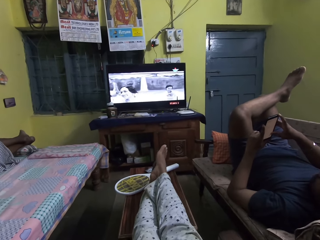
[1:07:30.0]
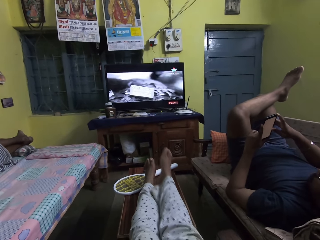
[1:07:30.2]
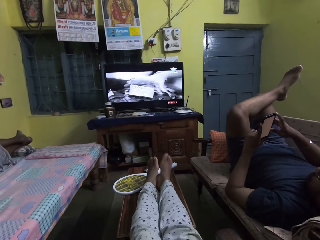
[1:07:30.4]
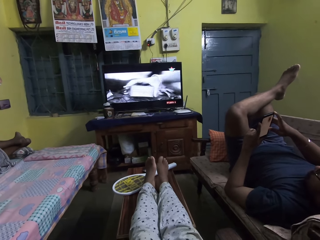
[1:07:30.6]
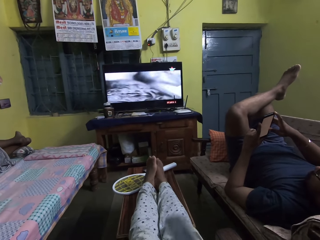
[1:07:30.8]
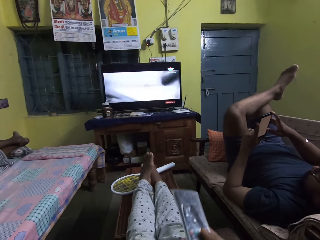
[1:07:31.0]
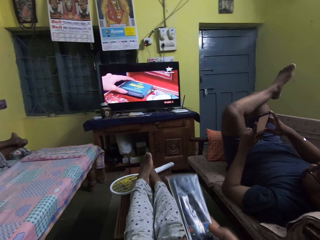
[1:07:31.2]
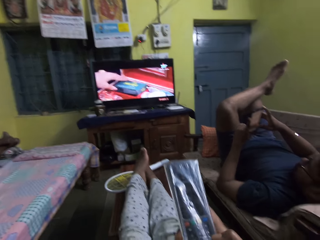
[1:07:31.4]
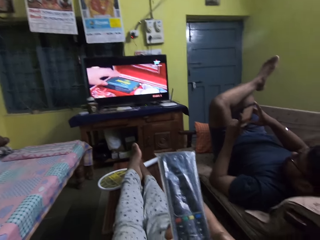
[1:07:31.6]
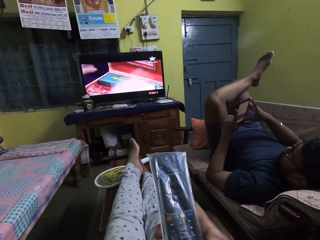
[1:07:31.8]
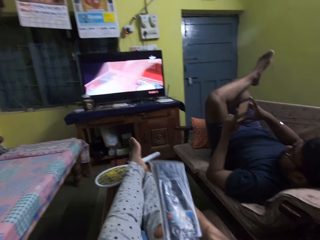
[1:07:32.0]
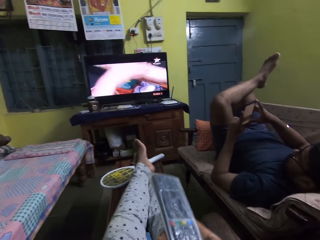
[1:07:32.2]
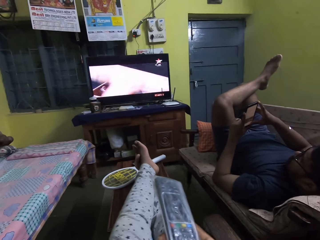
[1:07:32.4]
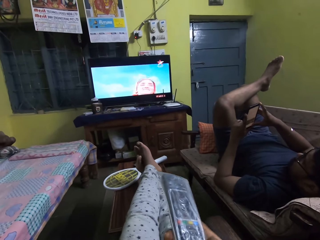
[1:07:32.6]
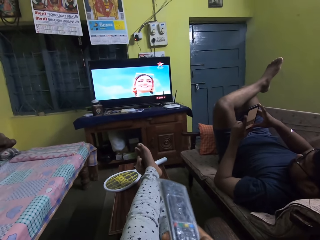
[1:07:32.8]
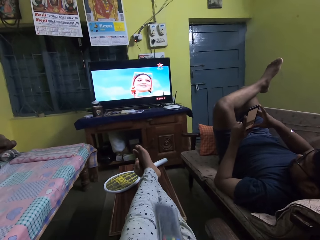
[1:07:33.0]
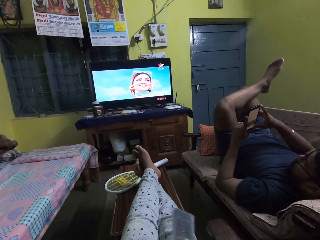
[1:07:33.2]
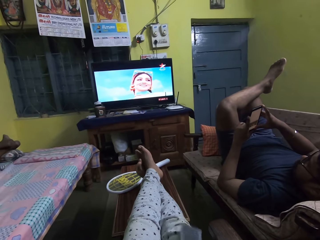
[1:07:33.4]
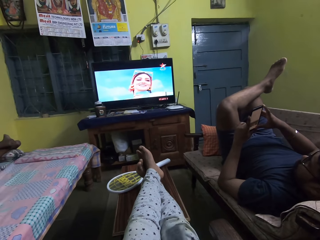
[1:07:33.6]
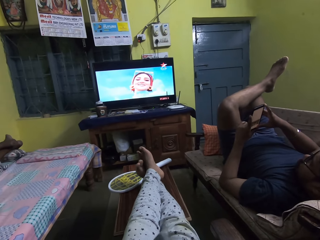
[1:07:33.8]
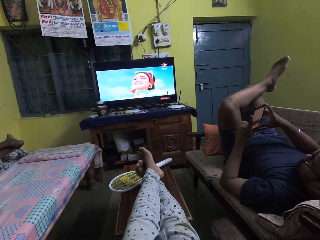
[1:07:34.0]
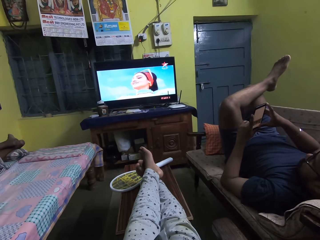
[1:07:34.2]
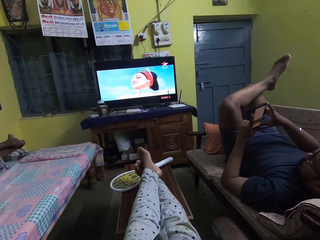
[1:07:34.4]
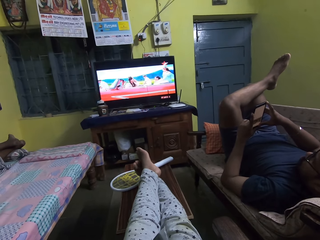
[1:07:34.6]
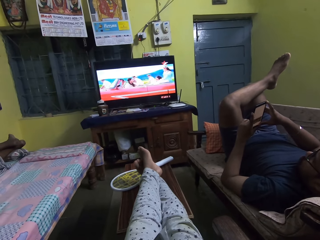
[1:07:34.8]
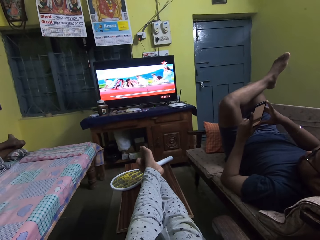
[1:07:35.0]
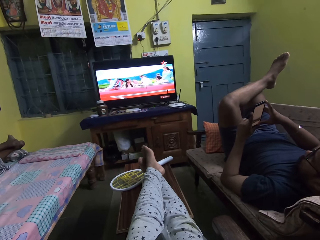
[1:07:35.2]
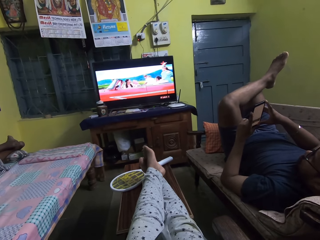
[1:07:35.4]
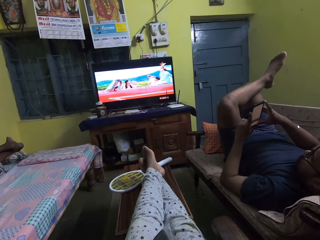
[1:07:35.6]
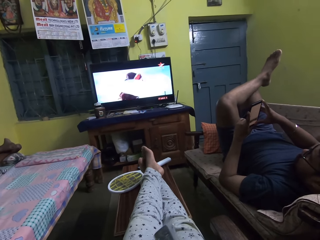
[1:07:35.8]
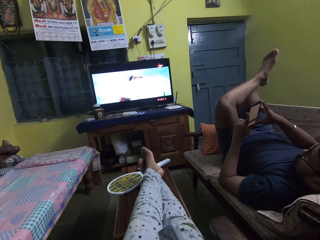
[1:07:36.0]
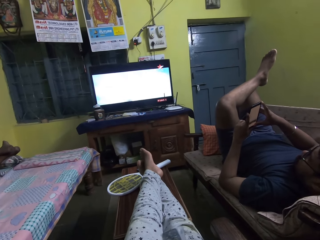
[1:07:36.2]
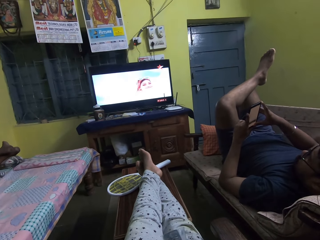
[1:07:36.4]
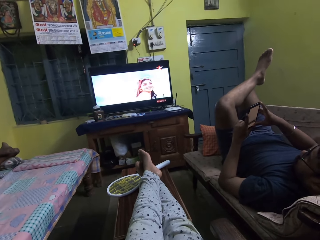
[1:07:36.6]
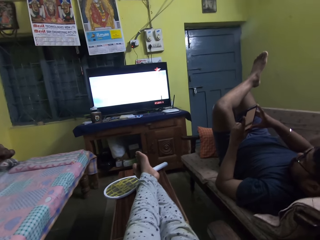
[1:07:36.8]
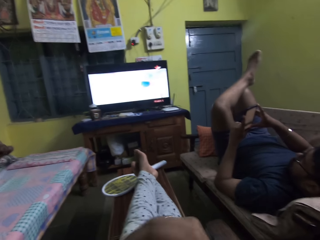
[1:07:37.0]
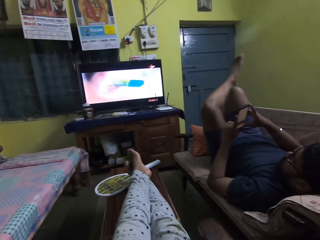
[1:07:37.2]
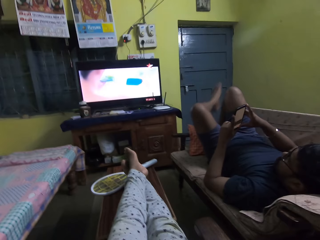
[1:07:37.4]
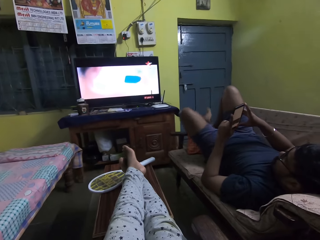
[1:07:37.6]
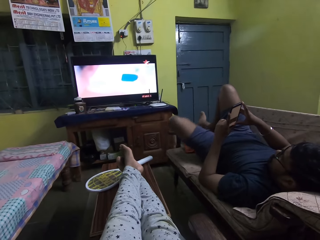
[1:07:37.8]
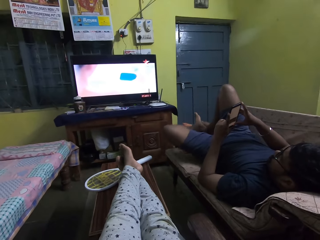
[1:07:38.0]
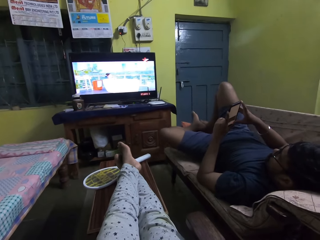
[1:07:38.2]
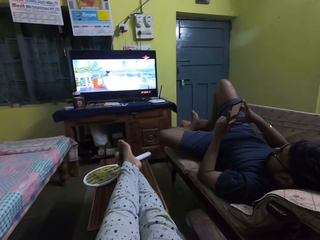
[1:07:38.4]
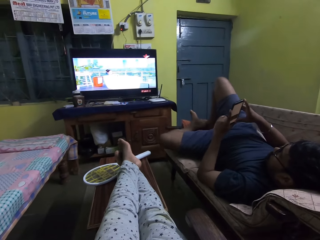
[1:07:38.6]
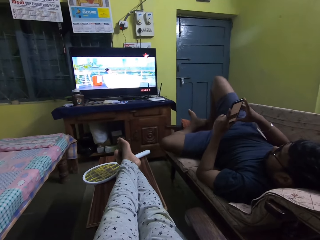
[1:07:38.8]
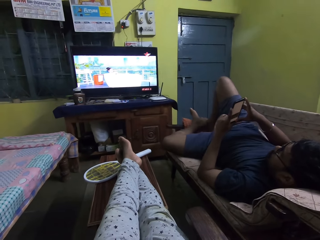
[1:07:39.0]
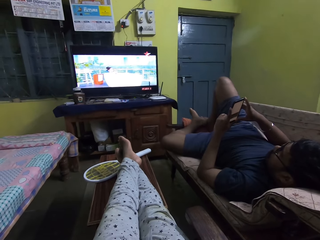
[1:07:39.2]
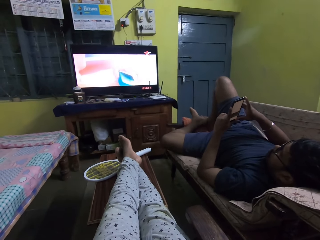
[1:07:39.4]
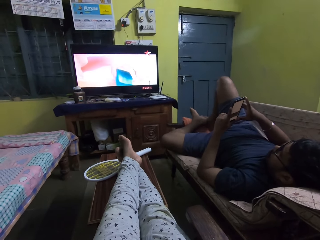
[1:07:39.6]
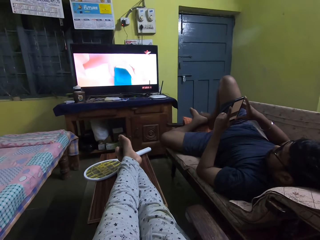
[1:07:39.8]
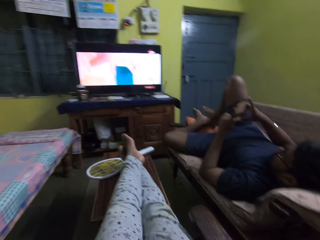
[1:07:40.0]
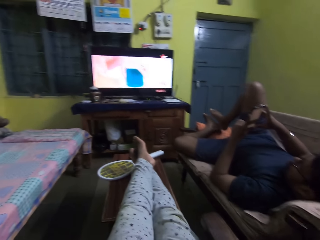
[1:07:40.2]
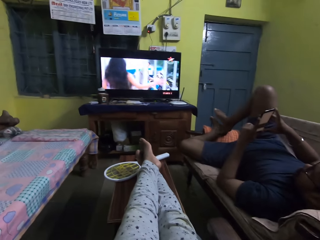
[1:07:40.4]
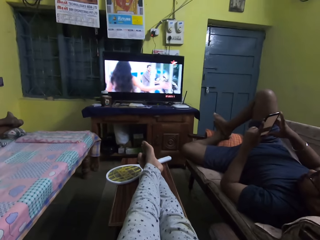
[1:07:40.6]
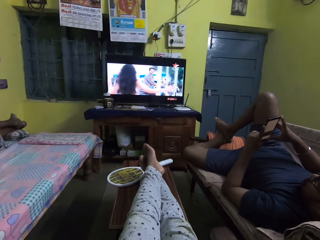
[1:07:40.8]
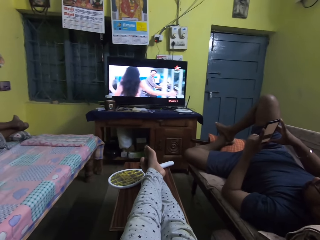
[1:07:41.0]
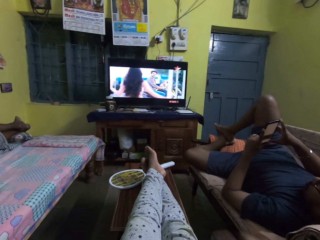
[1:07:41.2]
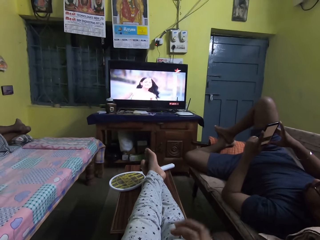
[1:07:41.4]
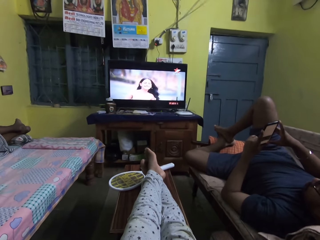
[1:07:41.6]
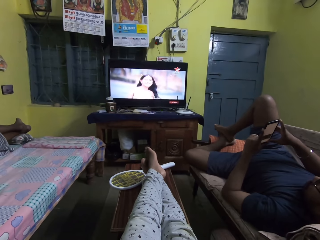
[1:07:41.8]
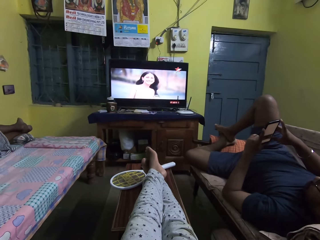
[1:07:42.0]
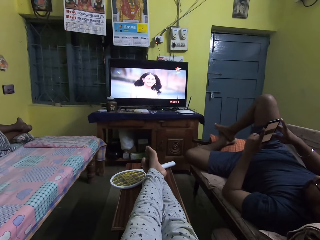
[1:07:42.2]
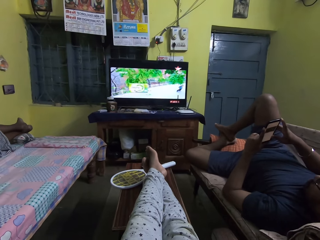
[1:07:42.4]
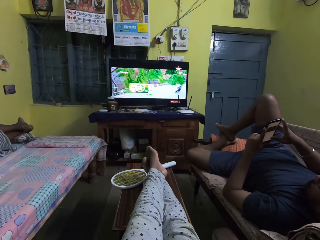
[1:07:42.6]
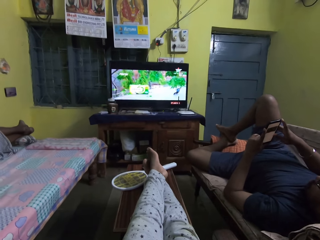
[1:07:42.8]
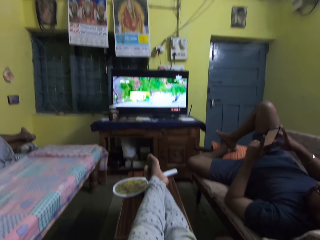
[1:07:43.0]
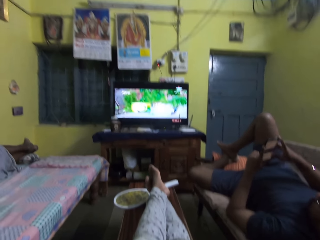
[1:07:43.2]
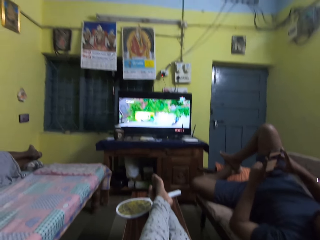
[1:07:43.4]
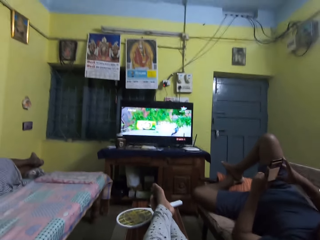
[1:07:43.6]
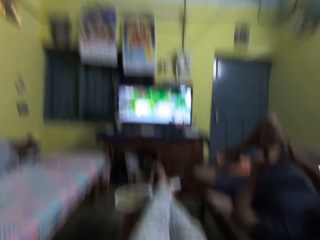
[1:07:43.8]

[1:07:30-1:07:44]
The camera wearer places her right leg on the table. She places her left leg on her right leg on the table. She holds a remote. A man puts a leg on his knee. The man places his left leg on the sofa arm rest. The camera wearer touches her face with her right hand. The man places his right leg on his left leg on the sofa arm rest. The camera wearer places her right hand on her right lap.

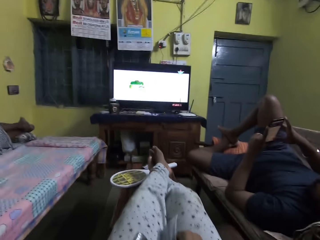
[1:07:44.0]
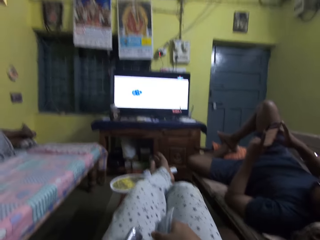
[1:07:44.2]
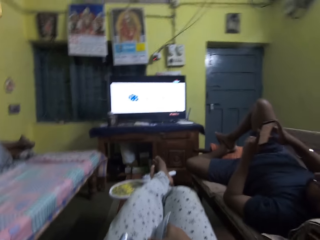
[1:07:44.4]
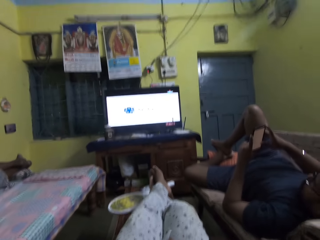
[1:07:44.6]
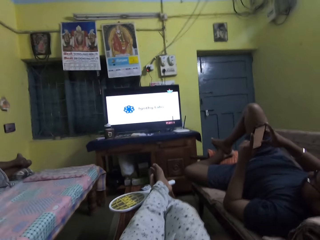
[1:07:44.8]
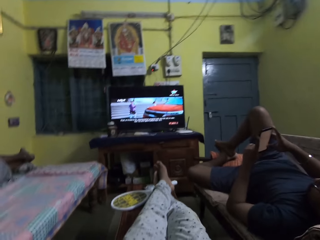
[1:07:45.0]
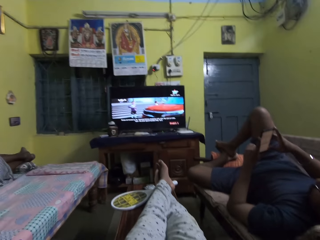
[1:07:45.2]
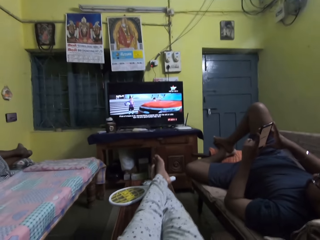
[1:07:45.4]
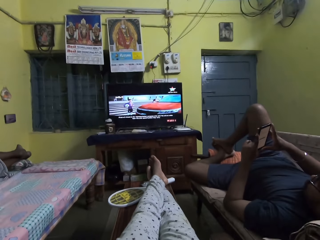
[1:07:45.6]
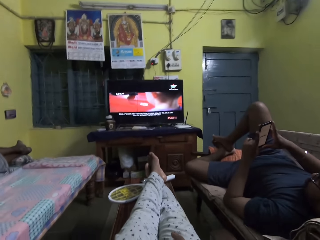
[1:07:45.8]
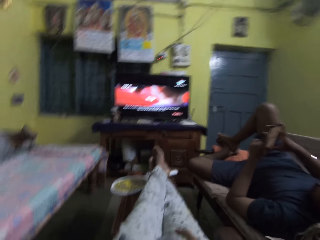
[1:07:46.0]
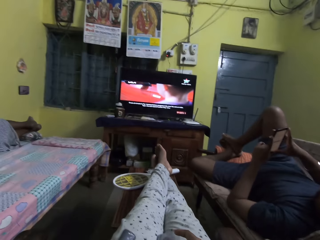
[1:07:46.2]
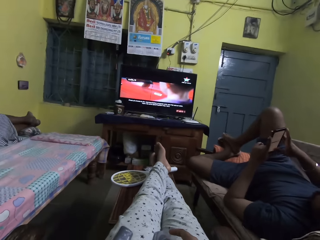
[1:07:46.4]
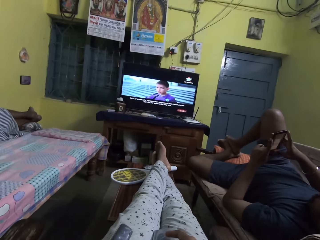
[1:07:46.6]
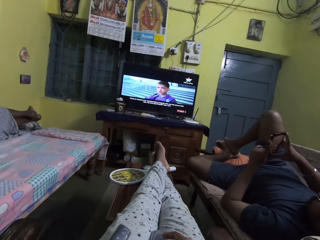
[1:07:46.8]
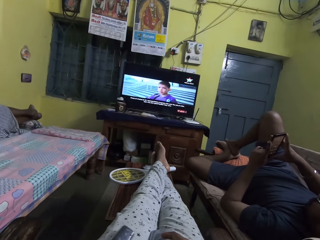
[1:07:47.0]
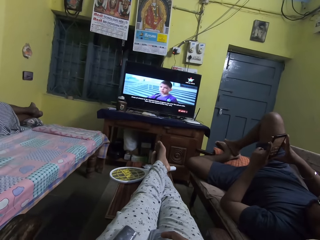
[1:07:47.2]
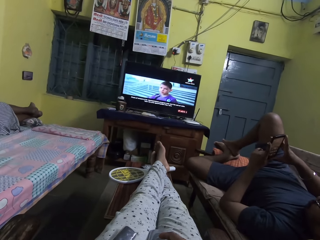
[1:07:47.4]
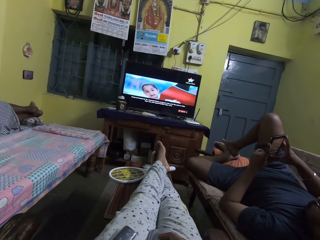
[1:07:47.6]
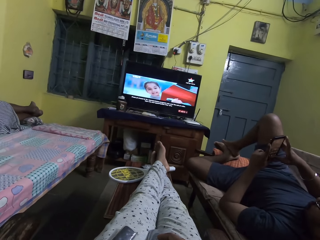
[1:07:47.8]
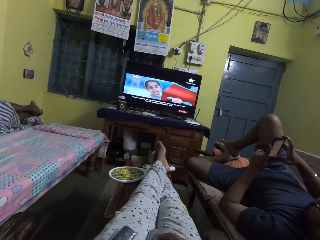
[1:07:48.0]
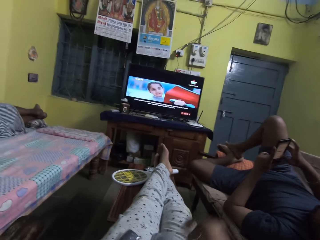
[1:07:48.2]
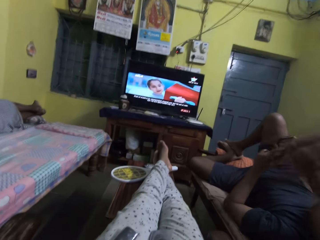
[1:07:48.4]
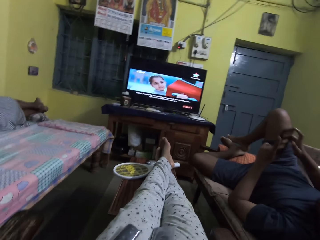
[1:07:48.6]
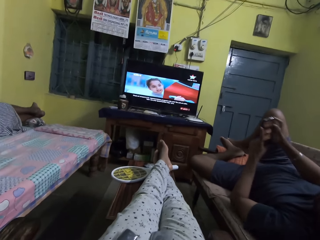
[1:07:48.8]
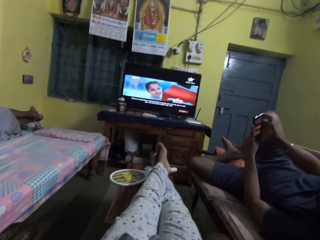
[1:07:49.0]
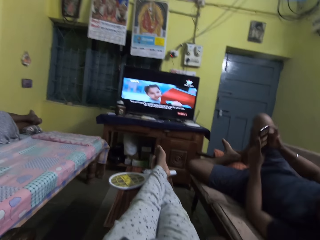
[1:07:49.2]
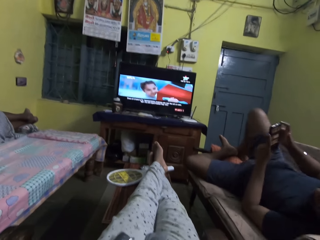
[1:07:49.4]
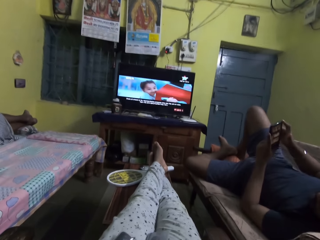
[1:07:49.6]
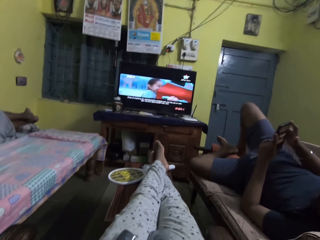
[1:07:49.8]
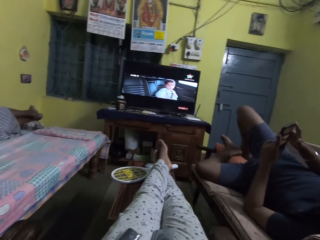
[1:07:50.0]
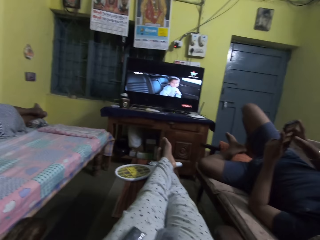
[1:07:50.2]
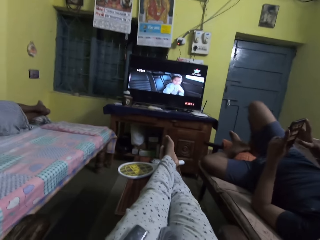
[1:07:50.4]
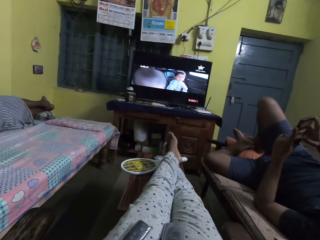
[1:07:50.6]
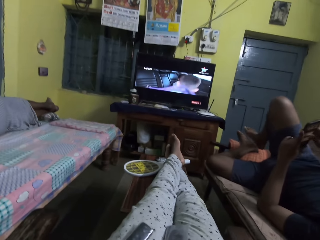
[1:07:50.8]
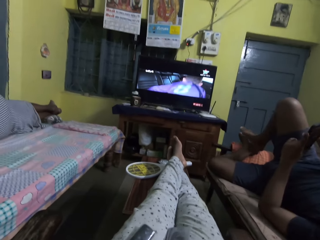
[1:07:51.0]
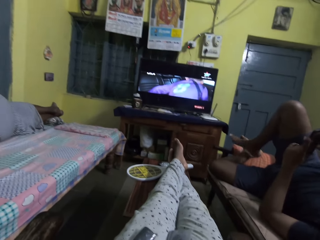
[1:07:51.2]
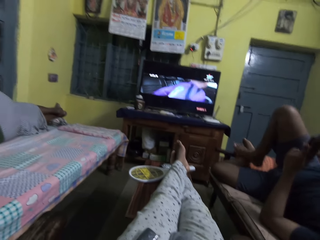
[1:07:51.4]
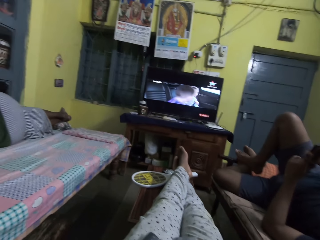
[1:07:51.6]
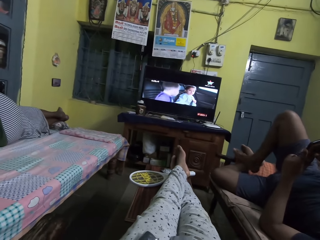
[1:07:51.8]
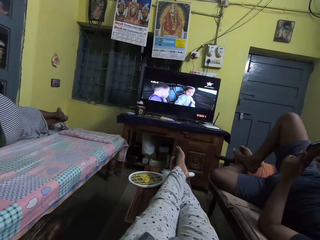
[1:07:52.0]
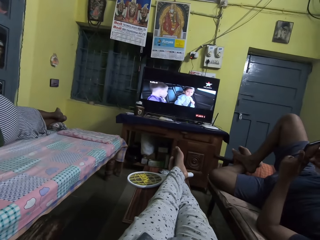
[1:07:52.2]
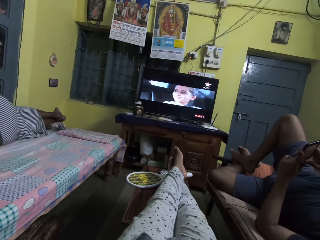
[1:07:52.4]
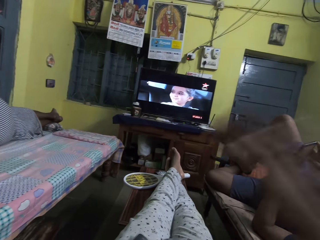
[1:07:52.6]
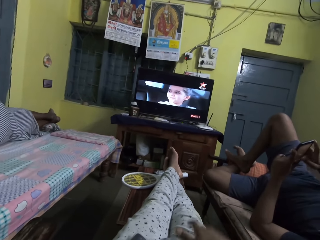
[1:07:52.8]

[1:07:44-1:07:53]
The camera wearer moves on a seat. She touches her face with her right hand. The man places his right leg on the sofa arm rest. The man places his right leg on his left leg on the sofa arm rest.
